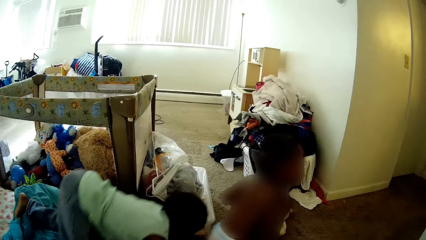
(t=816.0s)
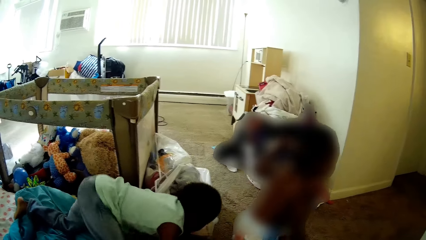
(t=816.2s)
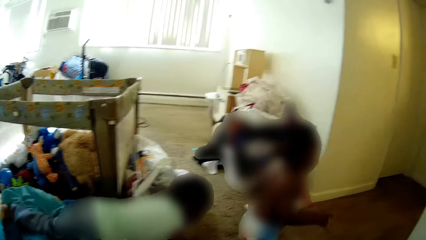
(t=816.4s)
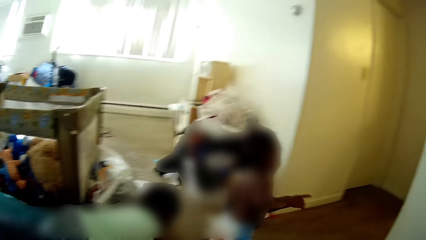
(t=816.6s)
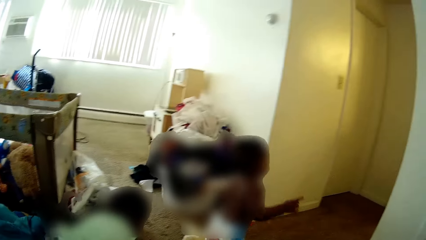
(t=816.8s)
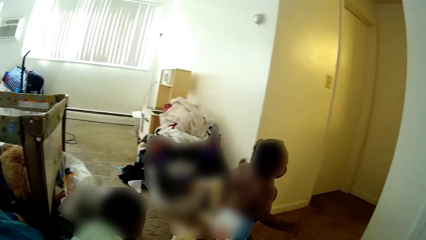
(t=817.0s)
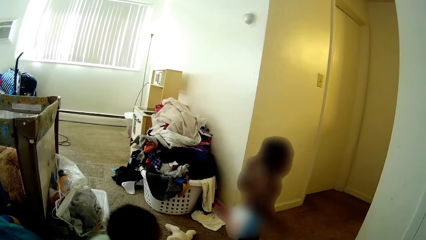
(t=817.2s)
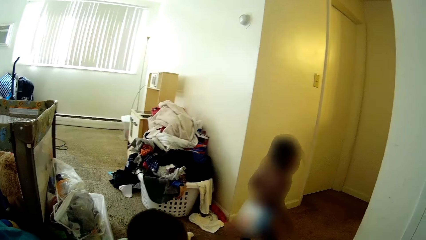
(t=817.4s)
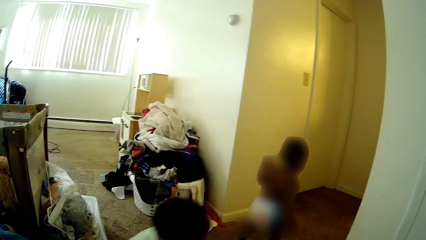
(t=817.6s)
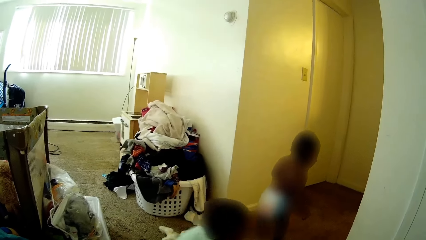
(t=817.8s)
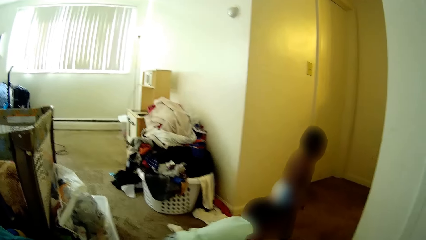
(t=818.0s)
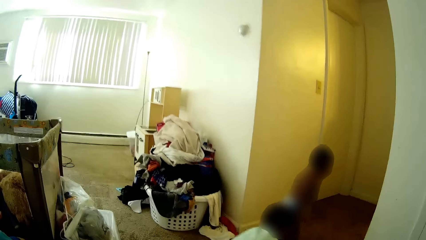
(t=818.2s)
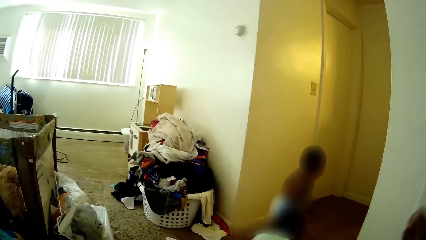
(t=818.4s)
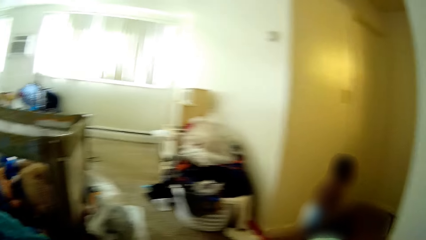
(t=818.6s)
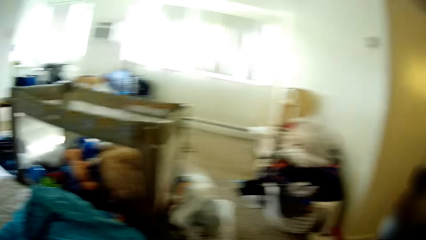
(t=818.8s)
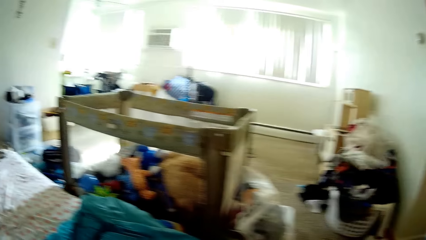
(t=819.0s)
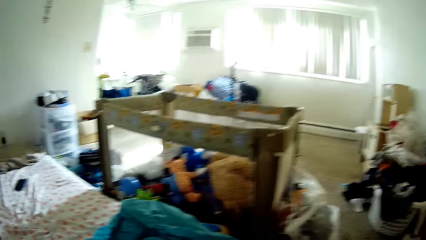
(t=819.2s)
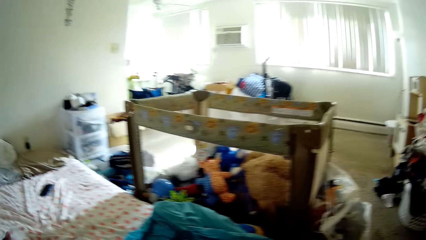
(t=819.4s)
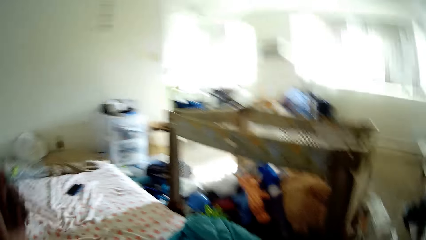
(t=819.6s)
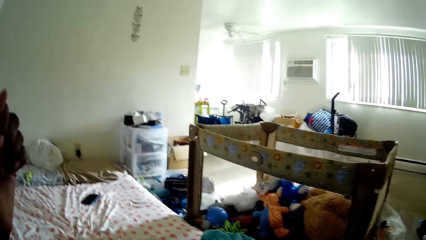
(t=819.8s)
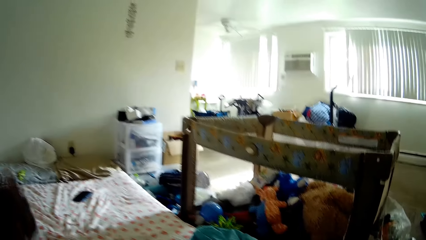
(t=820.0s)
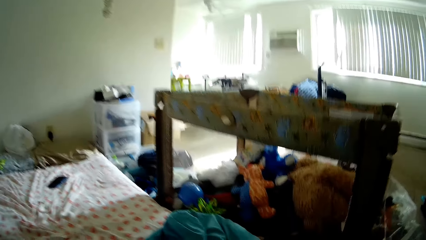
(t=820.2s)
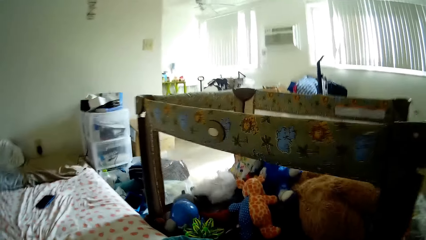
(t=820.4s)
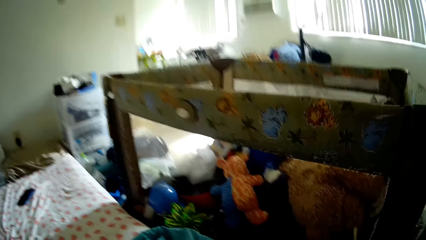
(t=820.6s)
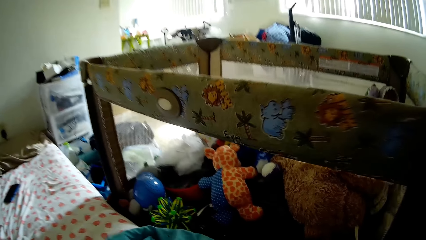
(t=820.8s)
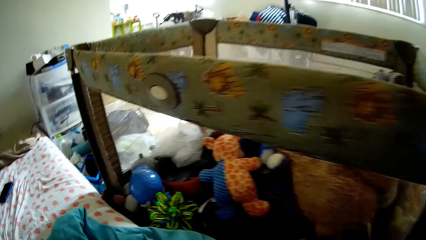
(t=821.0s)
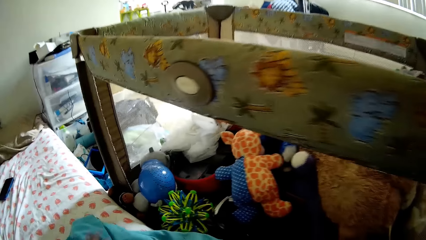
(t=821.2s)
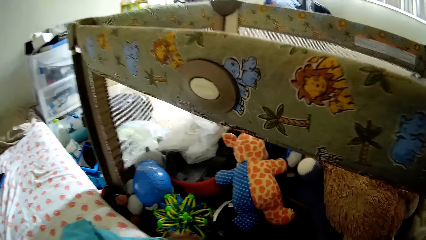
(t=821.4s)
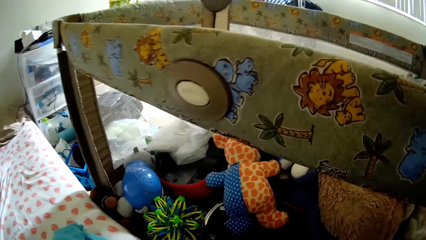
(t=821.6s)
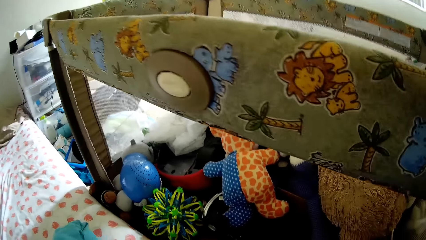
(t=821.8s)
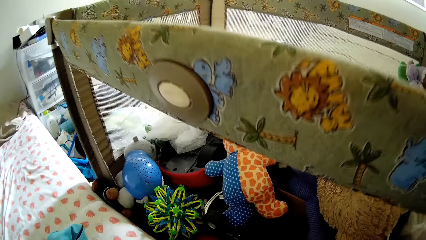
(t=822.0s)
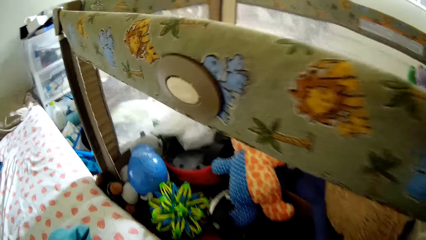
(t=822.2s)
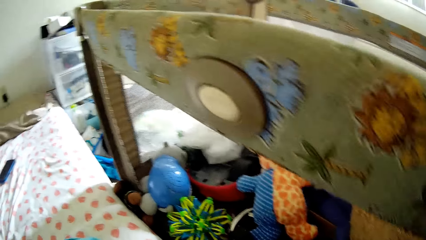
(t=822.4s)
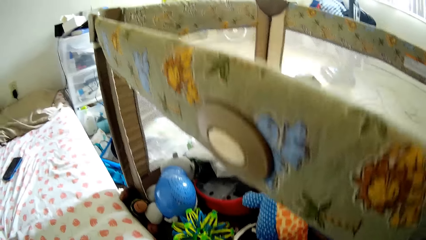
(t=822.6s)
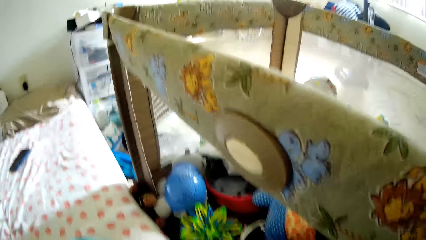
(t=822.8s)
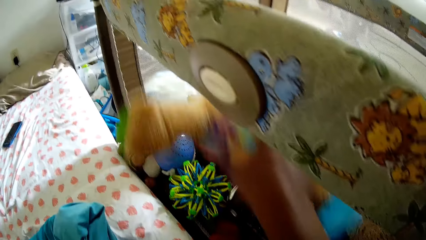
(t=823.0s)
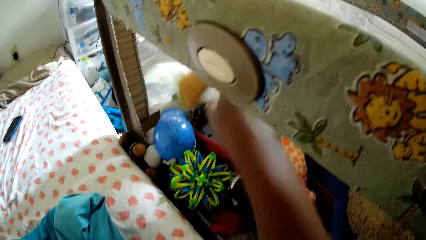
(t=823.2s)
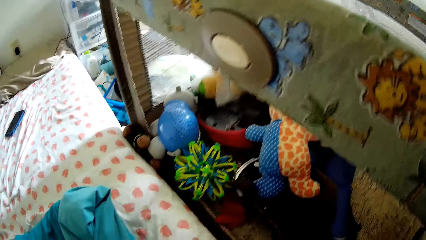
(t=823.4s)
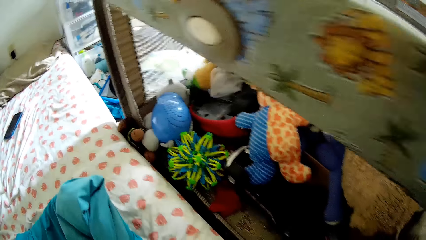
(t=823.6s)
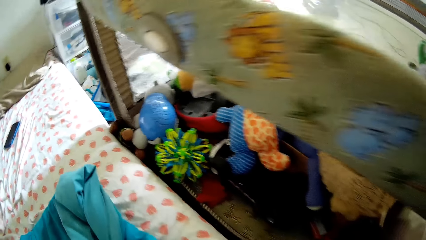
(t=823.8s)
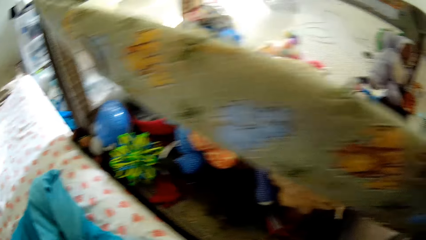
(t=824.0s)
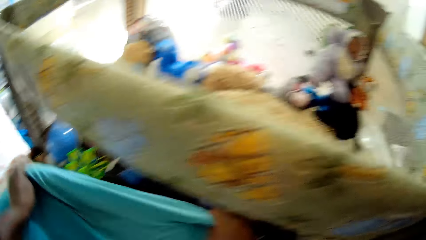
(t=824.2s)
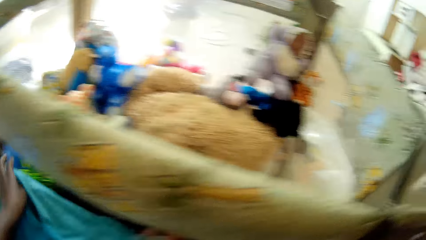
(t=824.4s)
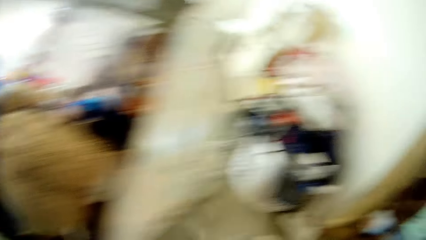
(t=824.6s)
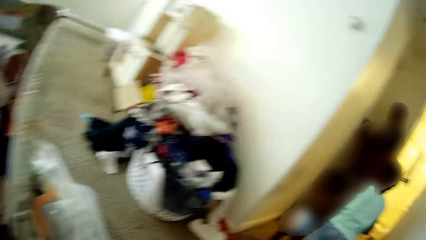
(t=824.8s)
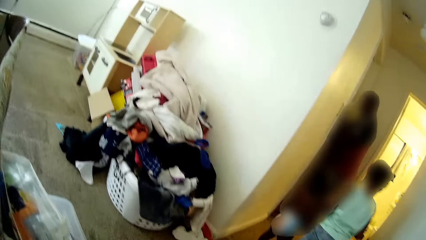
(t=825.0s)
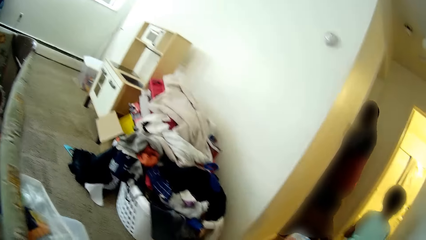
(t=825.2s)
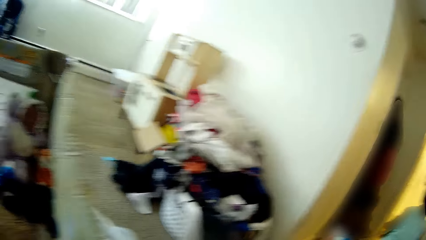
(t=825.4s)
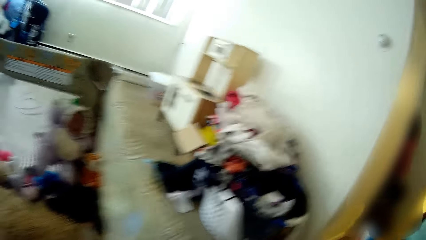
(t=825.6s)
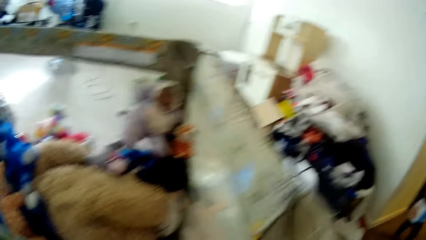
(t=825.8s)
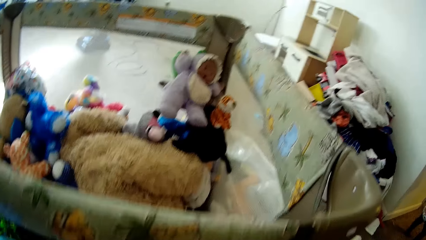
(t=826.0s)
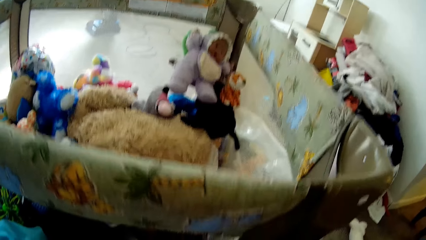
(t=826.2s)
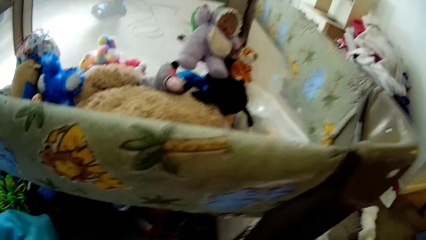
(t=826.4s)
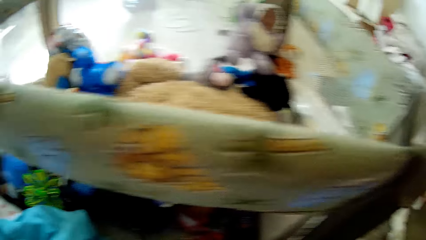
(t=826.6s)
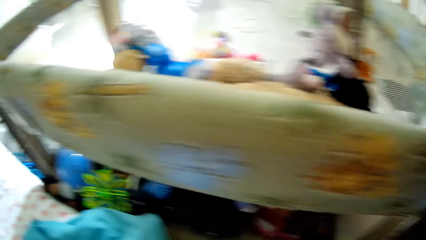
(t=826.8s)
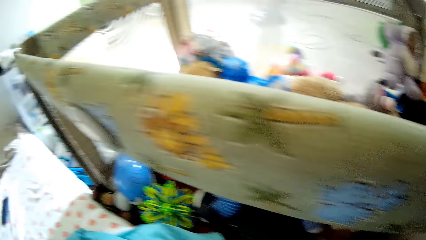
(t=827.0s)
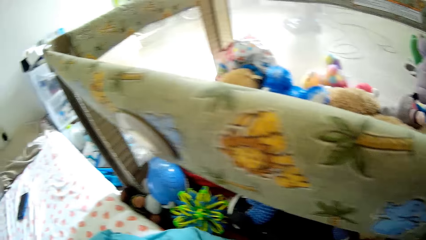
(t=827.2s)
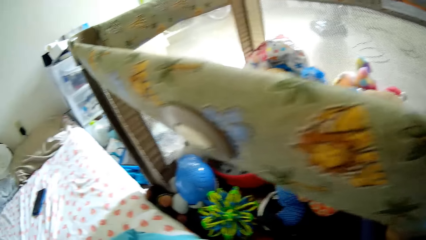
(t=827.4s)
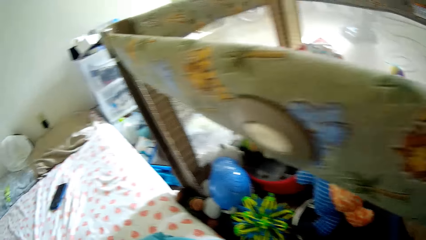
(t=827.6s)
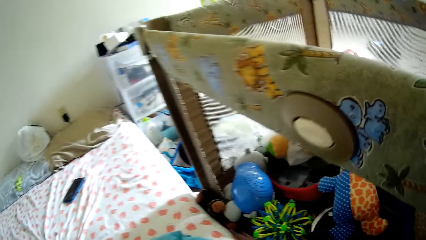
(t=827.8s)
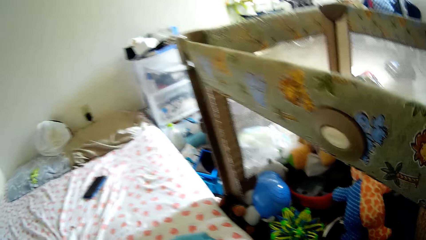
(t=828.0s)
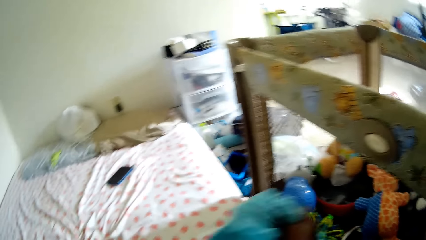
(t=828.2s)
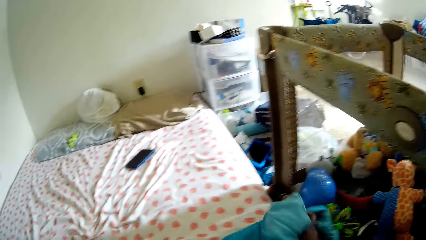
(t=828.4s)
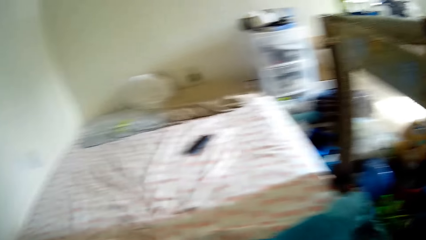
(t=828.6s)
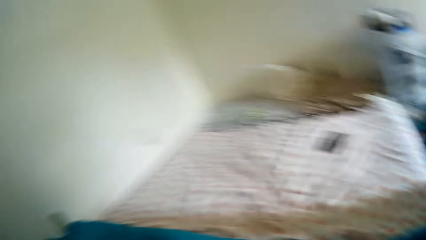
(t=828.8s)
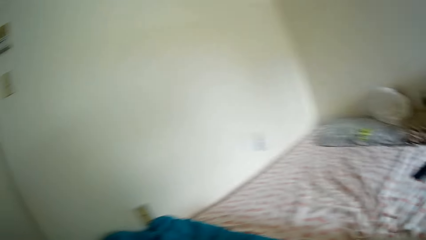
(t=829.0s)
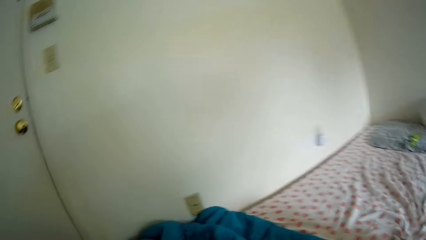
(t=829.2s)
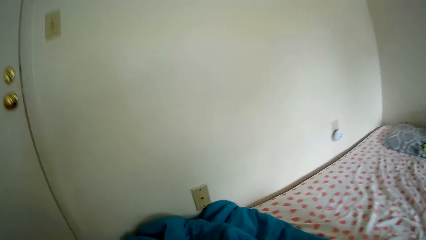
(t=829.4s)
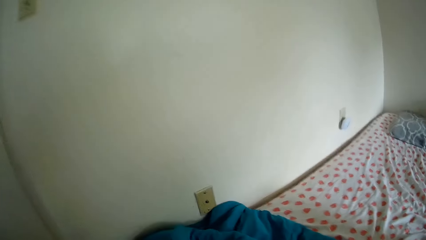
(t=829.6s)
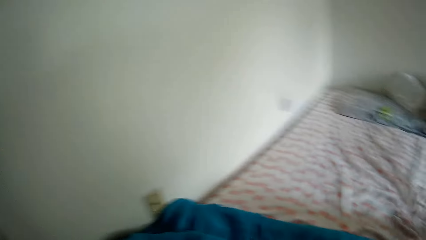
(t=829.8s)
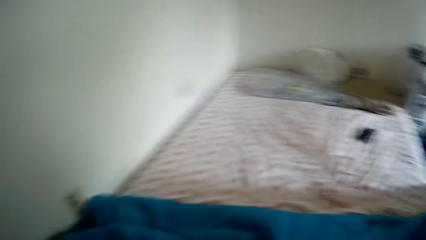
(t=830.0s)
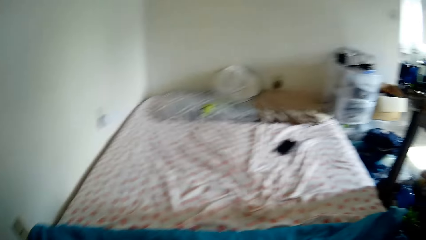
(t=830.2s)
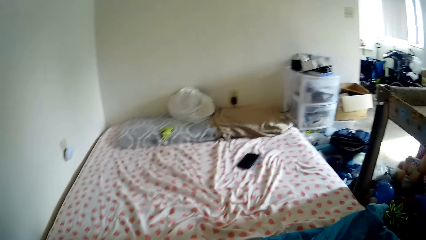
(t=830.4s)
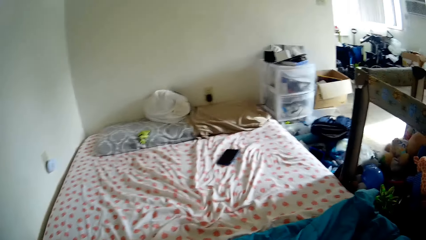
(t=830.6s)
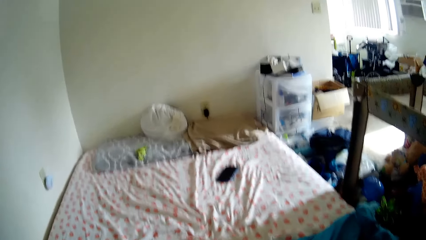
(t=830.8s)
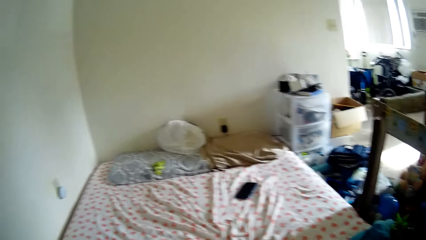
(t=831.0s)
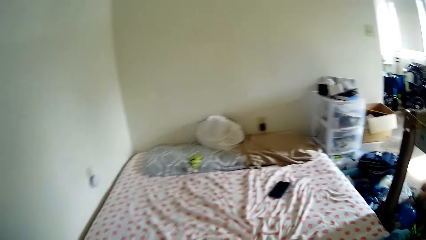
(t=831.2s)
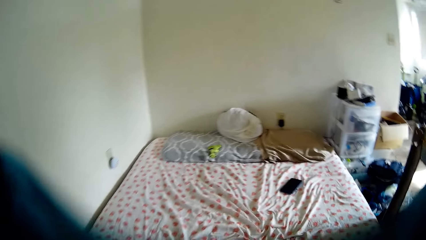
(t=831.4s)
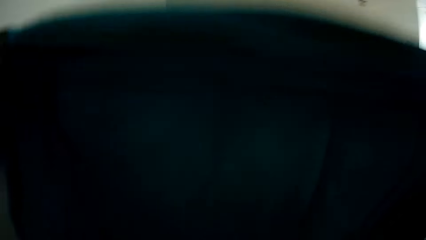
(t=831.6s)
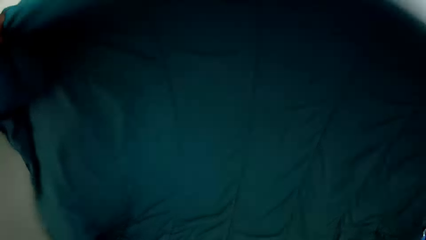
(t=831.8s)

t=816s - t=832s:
The camera wearer cleans around. She throws a toy into a toy box with her right hand. A man walks into a bathroom. The man walks on the other side of the room. The camera wearer adjusts the duvet on the bed with her hands. She holds the duvet. She moves around.
